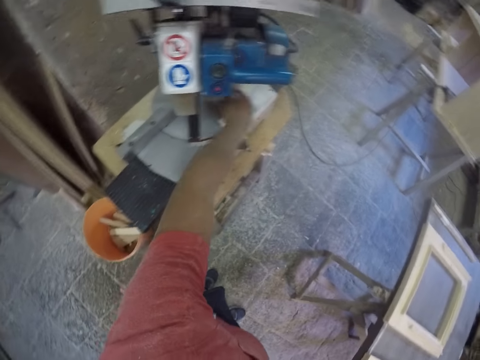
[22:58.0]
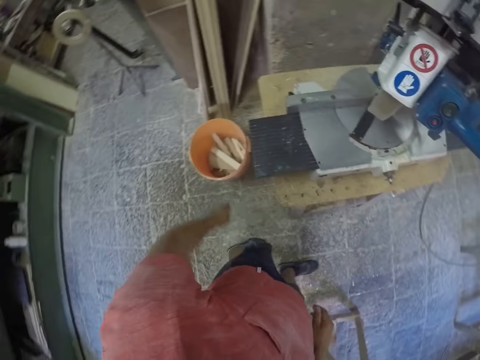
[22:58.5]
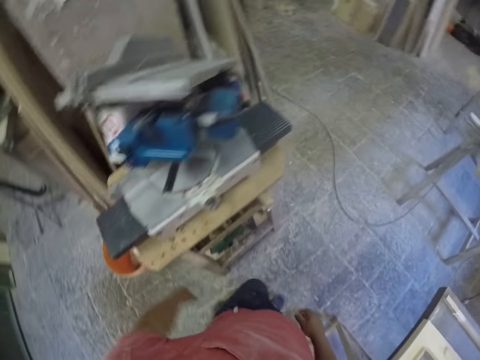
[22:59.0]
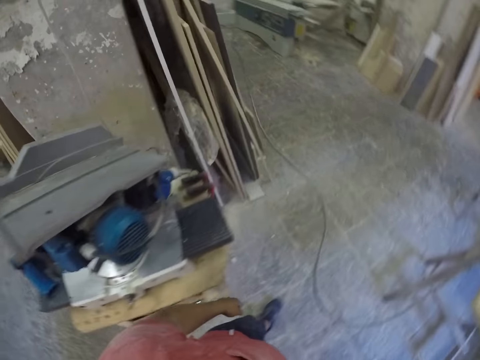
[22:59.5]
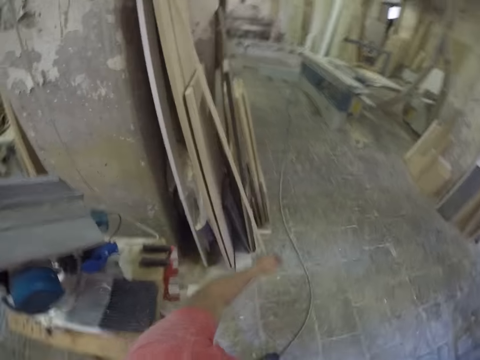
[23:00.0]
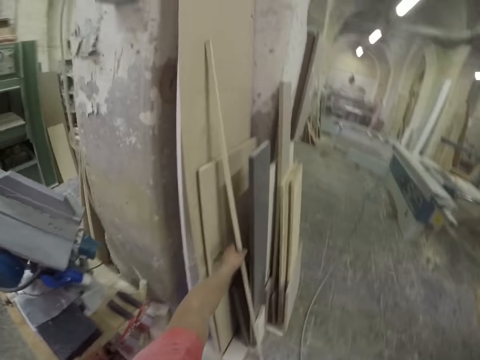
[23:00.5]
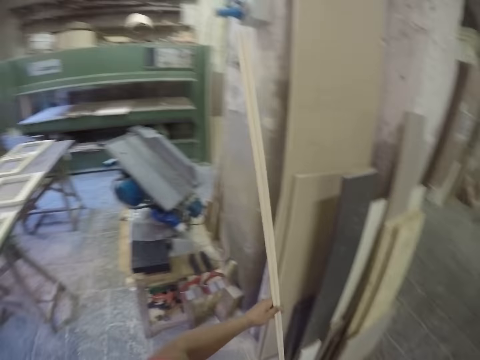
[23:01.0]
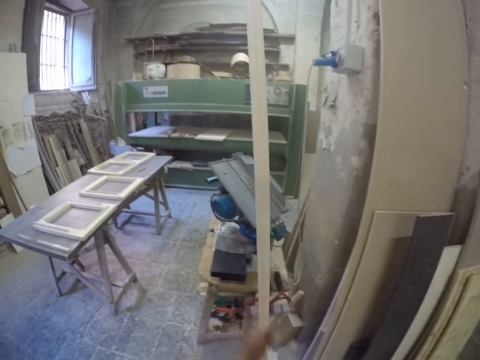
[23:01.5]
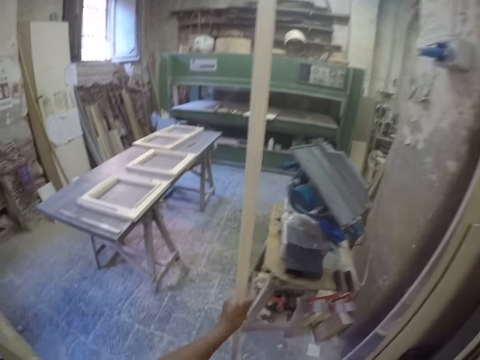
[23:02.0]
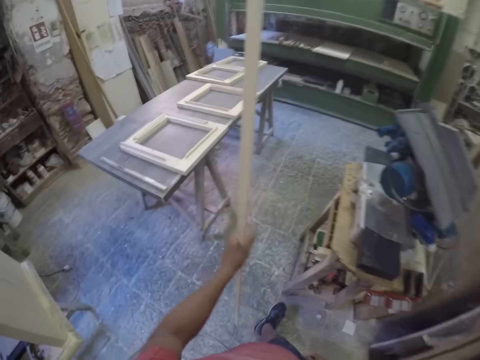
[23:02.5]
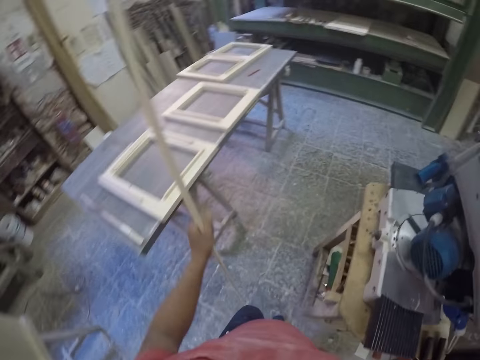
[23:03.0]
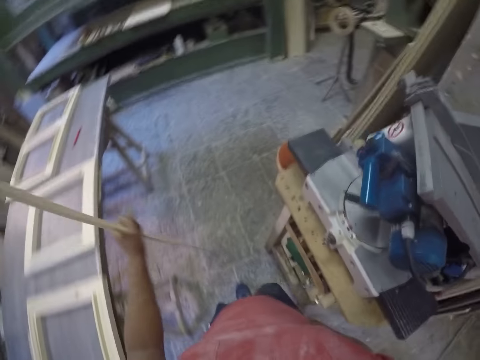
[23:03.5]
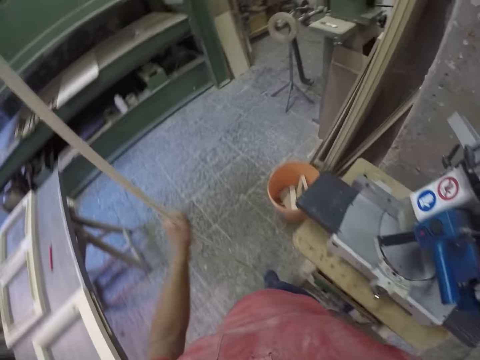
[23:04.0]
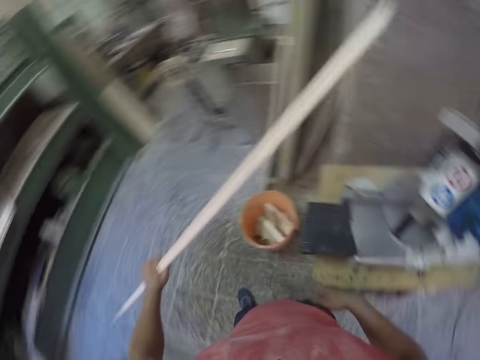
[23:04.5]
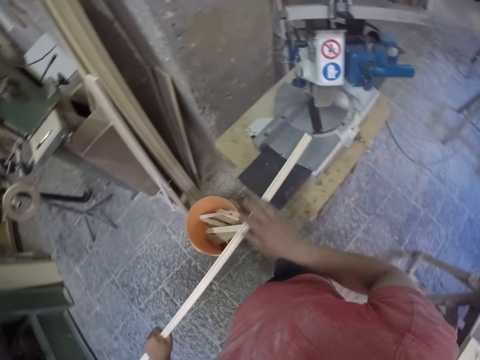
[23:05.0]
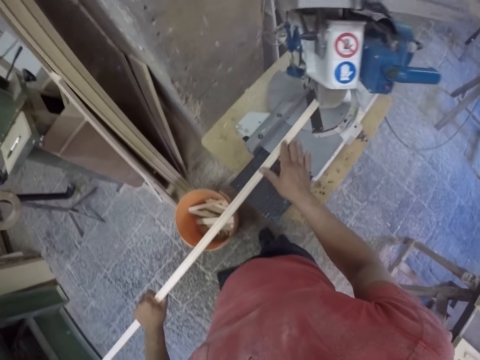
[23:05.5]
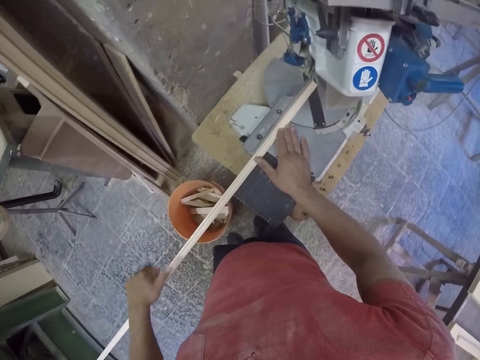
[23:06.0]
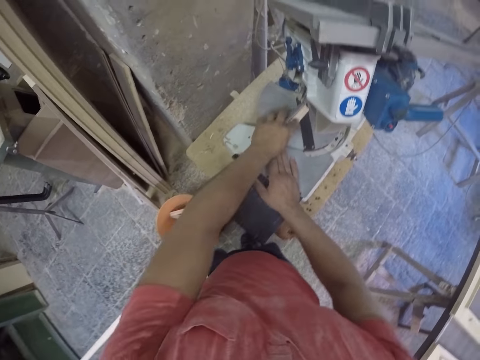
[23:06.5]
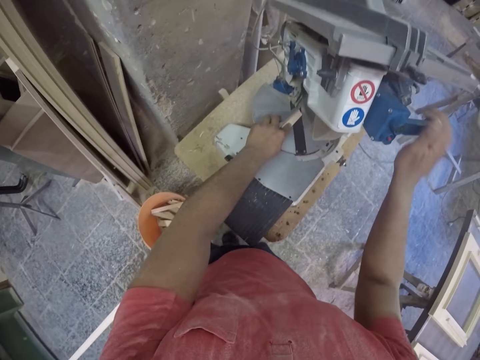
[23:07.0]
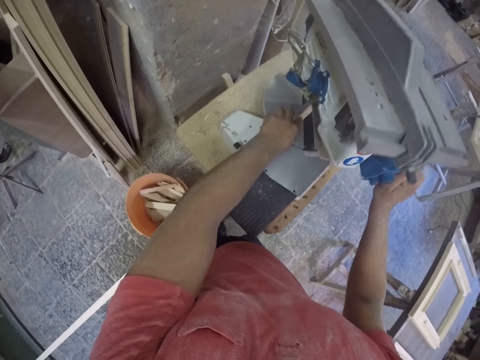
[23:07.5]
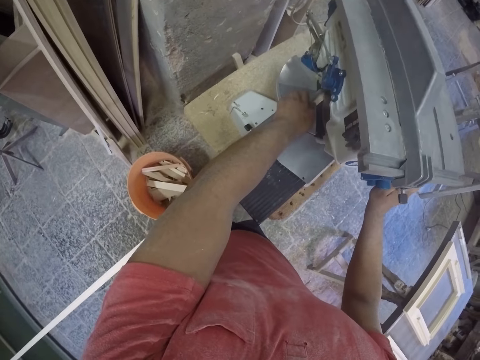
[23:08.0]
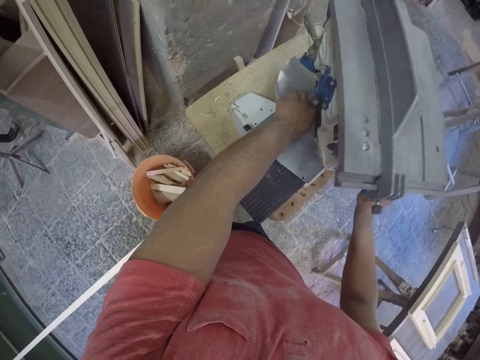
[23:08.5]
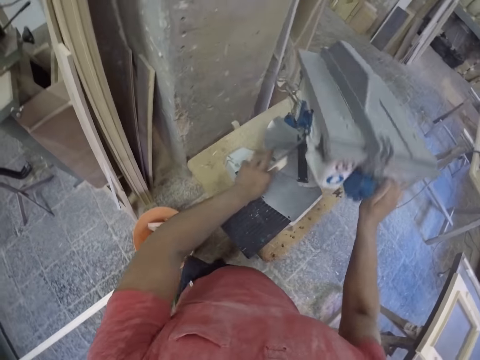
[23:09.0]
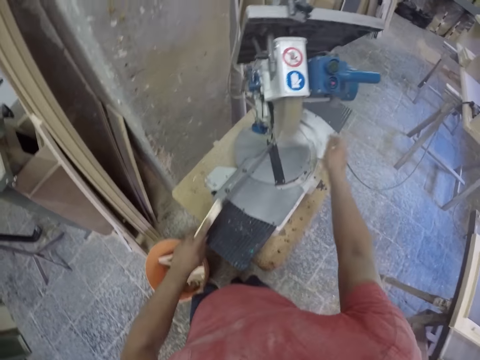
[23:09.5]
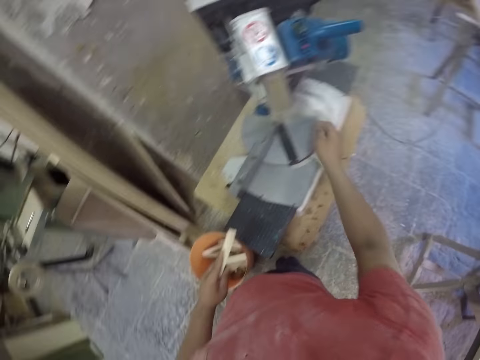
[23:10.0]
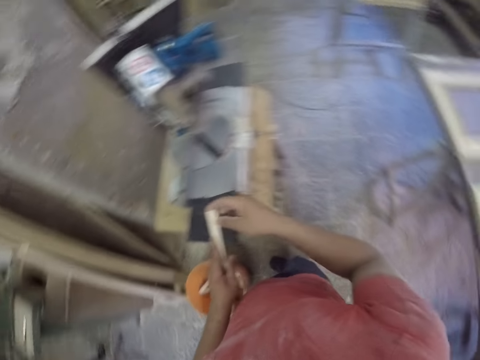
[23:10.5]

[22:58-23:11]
The camera wearer picks up a piece of wood. They drop the piece of wood in the dust bin. They pick up a piece of wood. They hold the piece of wood. They place the piece of wood on the cutting machine and cut a frame piece with a chop saw. They hold the machine.

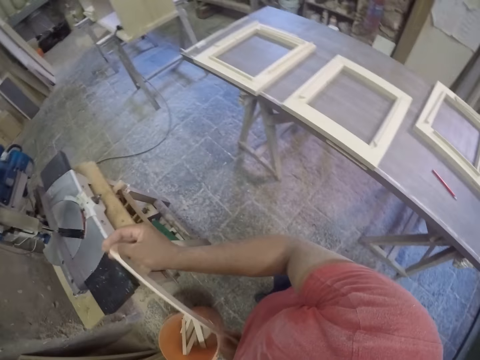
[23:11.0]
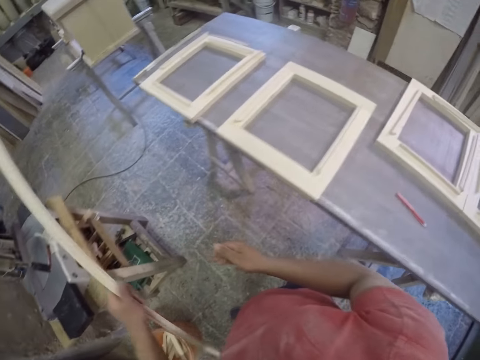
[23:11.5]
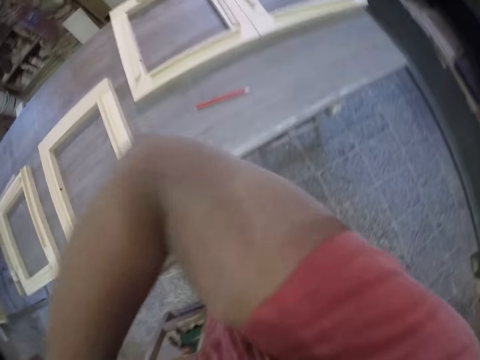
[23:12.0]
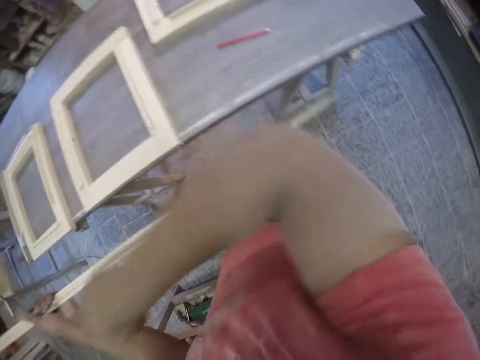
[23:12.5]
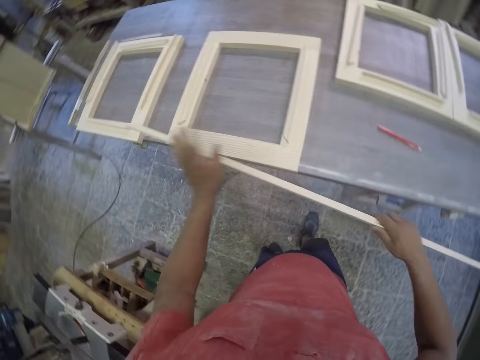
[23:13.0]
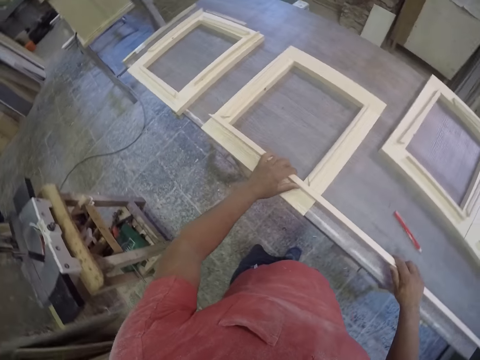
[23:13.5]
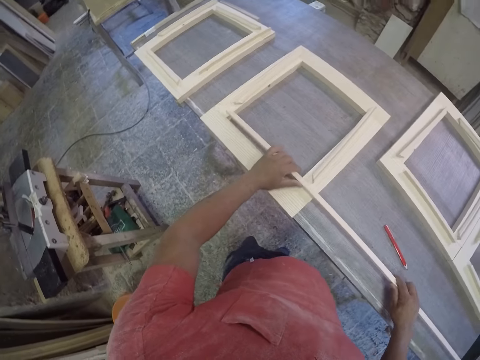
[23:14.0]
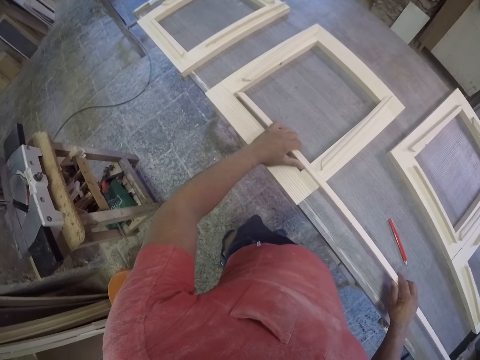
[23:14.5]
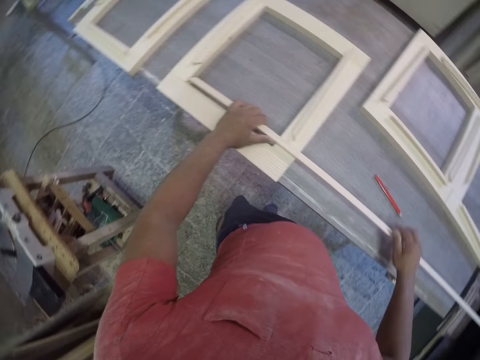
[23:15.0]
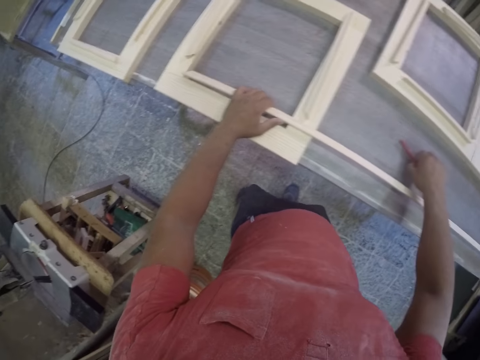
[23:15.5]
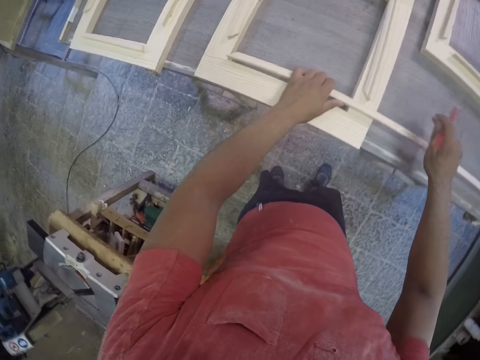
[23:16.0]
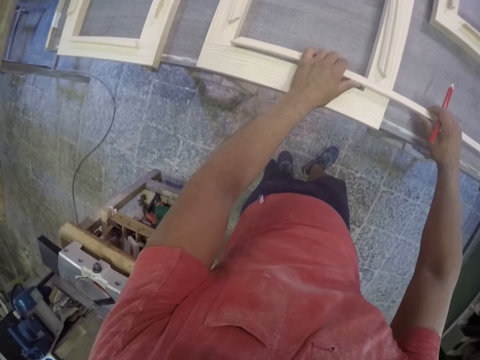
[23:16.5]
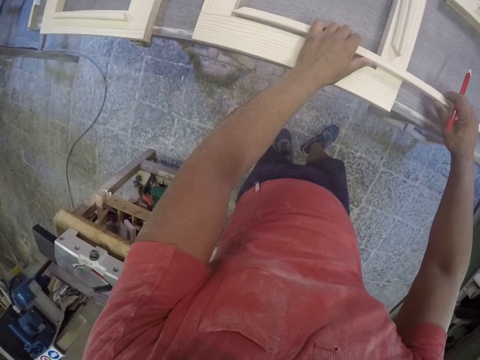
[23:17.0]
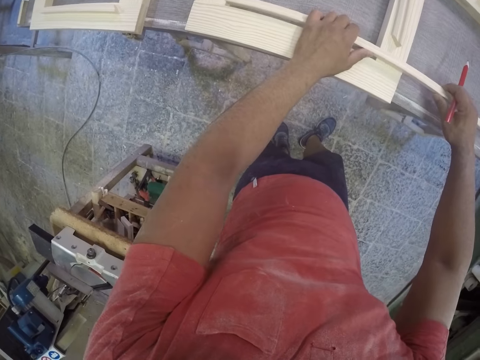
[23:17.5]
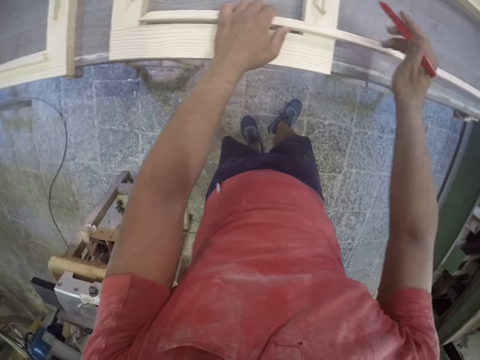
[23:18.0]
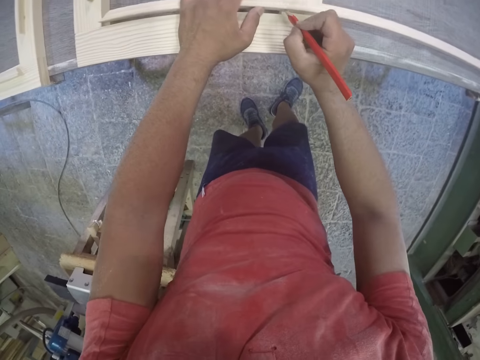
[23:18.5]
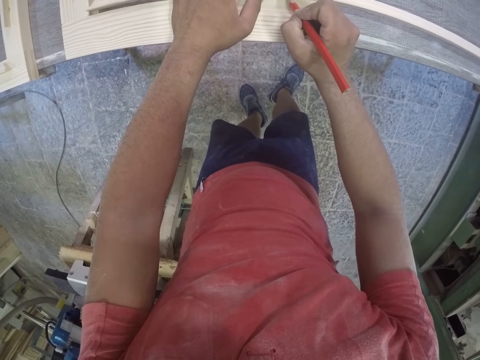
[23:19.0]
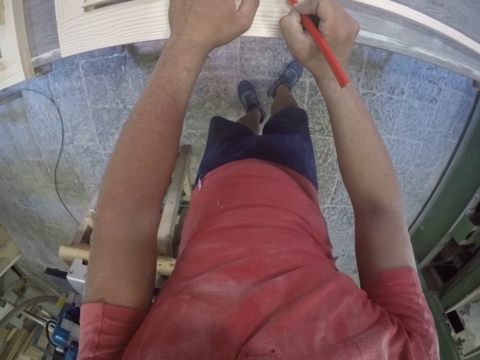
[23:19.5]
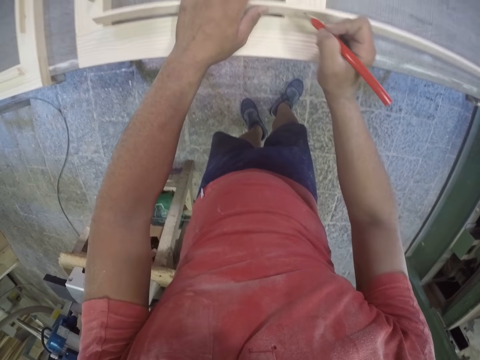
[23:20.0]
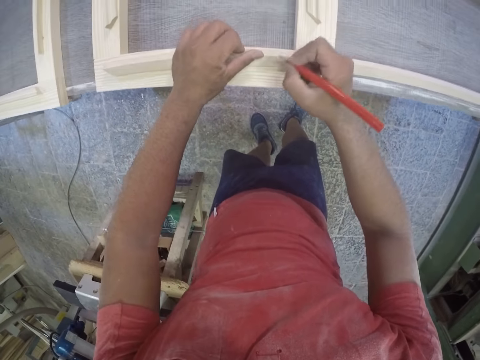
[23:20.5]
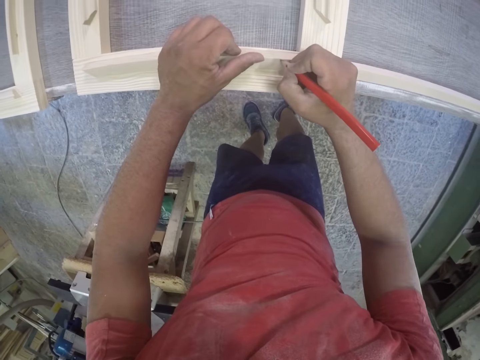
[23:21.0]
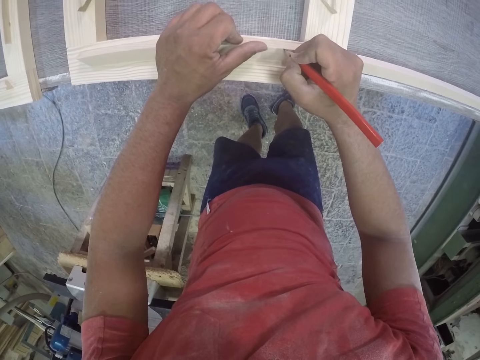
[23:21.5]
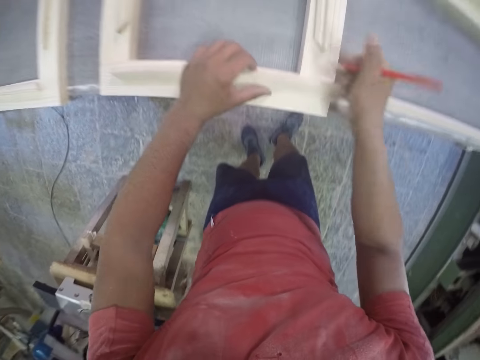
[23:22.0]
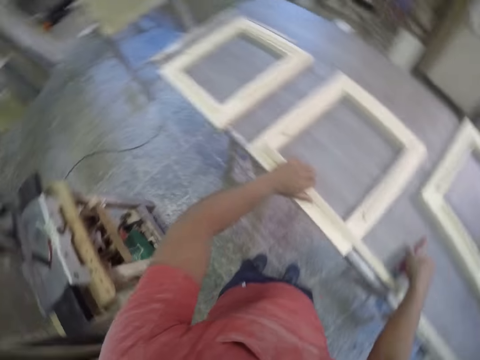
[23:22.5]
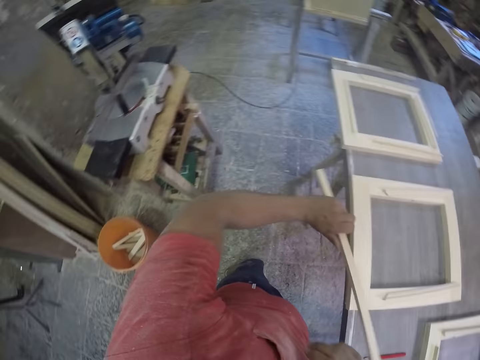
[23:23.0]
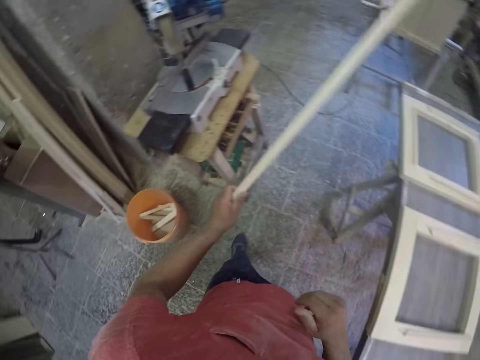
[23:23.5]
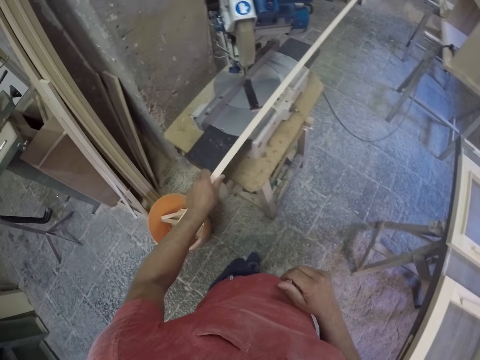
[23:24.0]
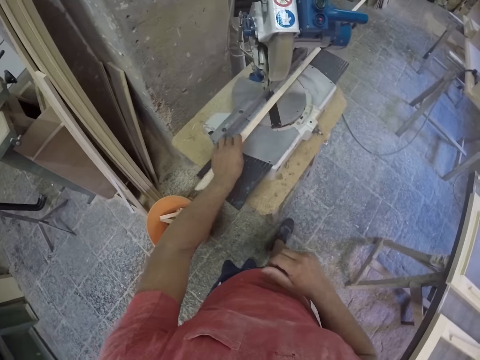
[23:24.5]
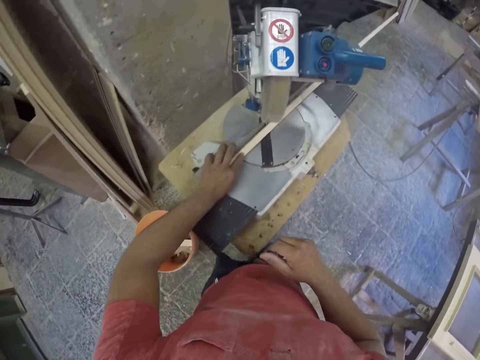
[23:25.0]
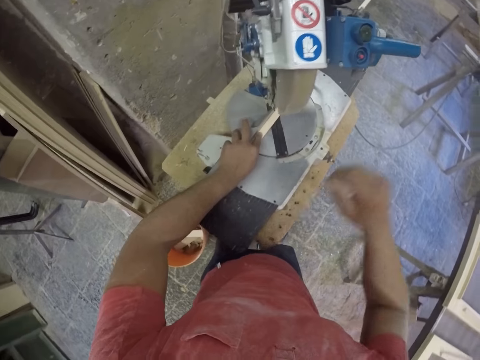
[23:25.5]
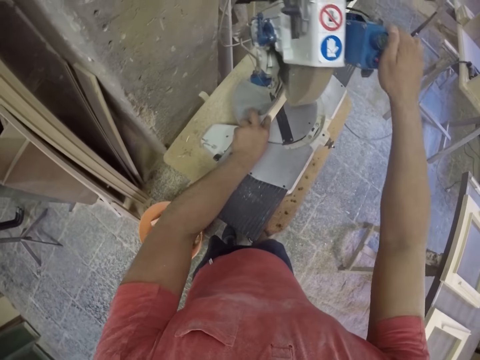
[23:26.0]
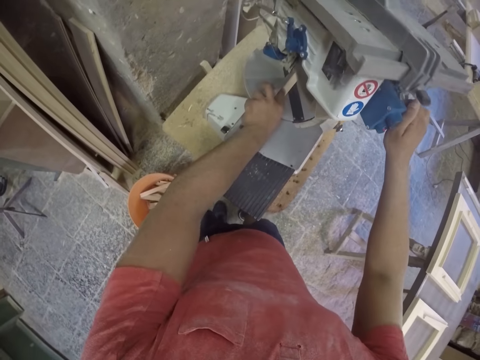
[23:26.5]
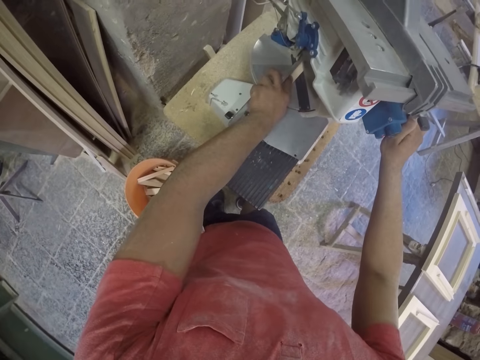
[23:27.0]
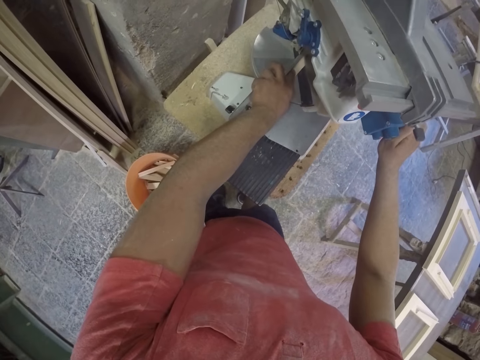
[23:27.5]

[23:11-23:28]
The camera wearer raises the right hand. They try to fix a piece of wood to the frame. They pick up a pencil. They put a mark on the piece of wood. They drop the pencil. They hold the piece of wood. They place the piece of wood on the cutting machine and cut a frame piece with a chop saw. They hold the machine.
